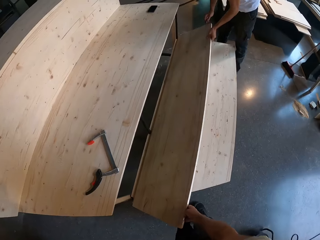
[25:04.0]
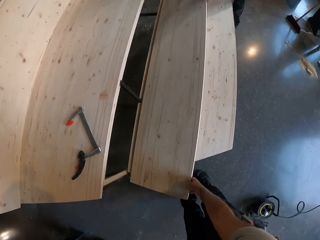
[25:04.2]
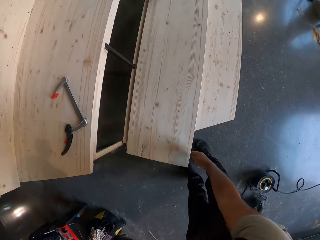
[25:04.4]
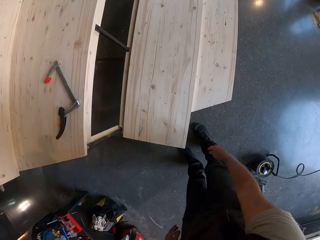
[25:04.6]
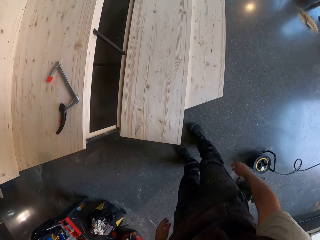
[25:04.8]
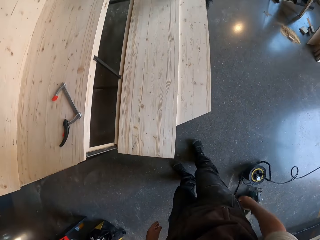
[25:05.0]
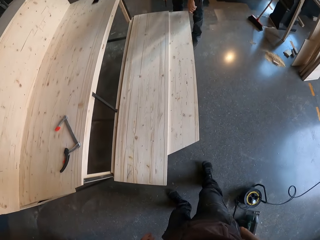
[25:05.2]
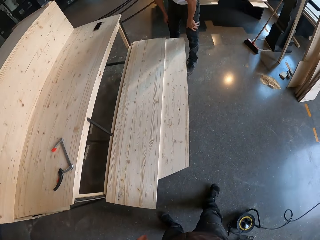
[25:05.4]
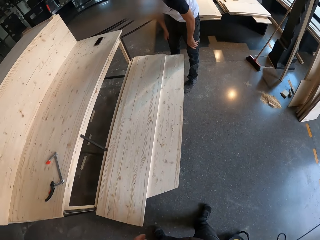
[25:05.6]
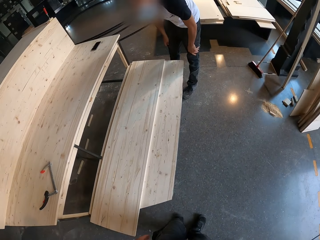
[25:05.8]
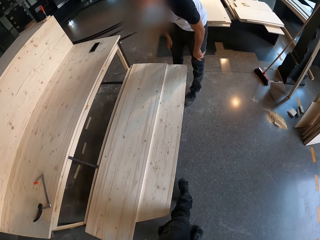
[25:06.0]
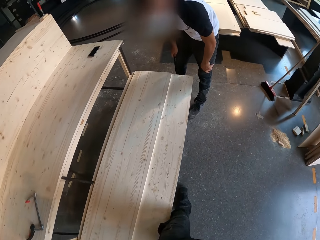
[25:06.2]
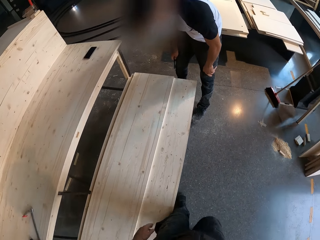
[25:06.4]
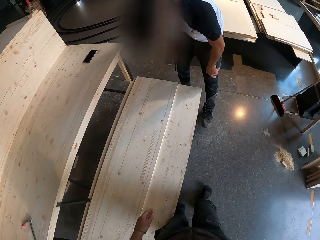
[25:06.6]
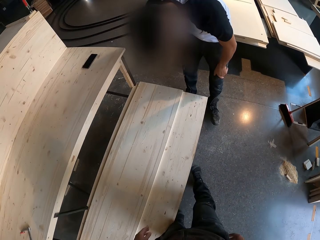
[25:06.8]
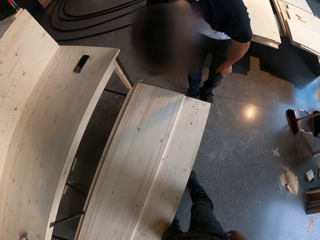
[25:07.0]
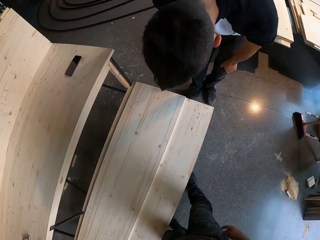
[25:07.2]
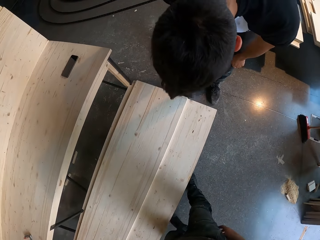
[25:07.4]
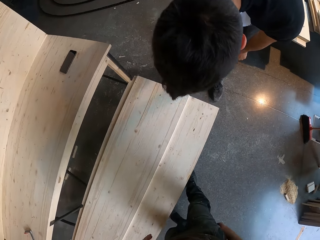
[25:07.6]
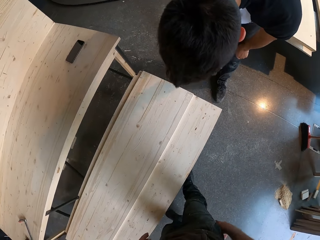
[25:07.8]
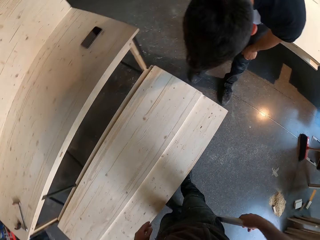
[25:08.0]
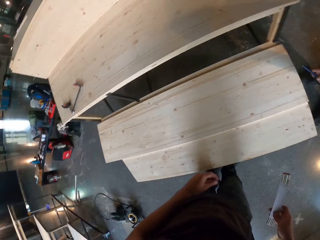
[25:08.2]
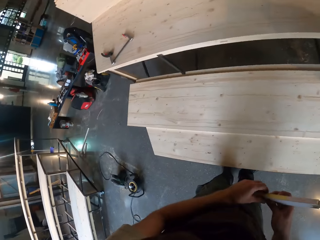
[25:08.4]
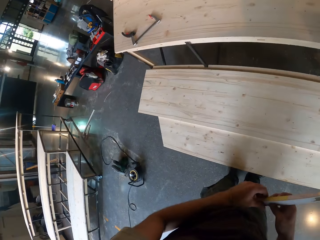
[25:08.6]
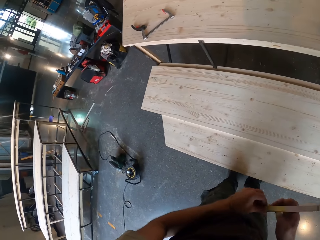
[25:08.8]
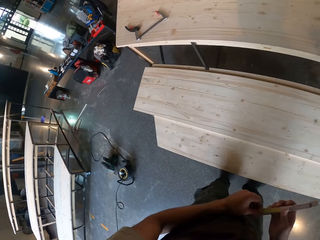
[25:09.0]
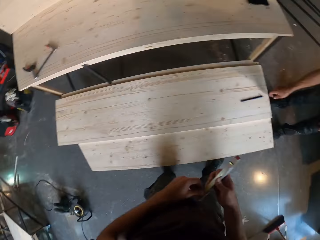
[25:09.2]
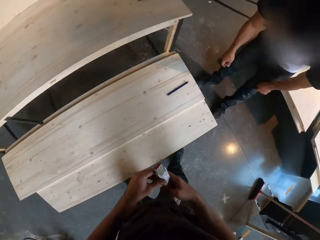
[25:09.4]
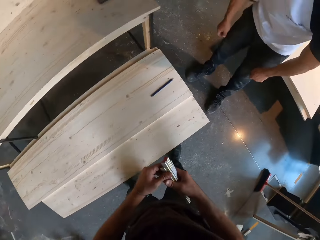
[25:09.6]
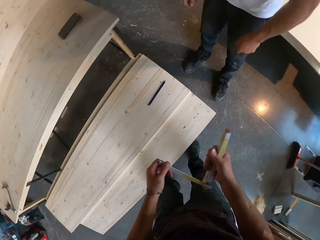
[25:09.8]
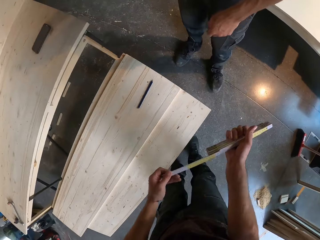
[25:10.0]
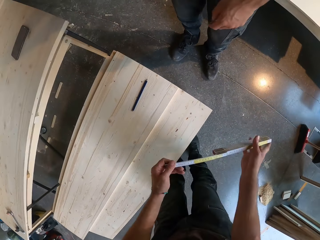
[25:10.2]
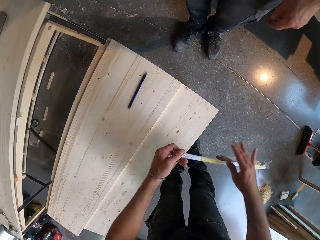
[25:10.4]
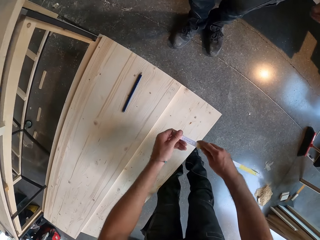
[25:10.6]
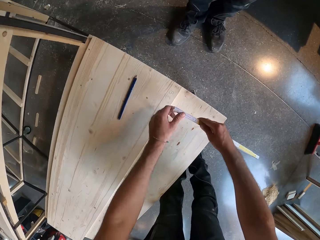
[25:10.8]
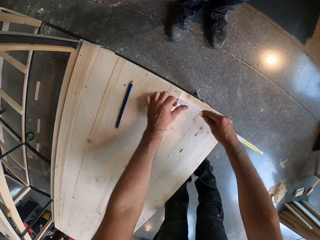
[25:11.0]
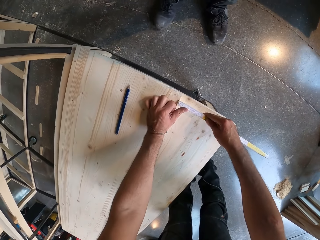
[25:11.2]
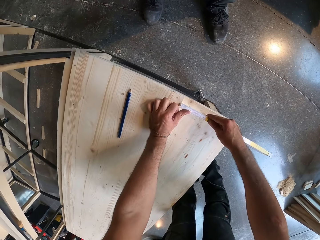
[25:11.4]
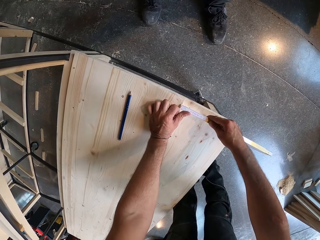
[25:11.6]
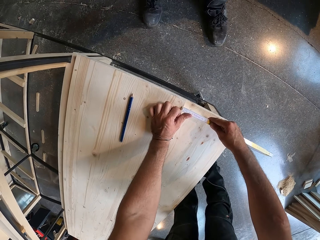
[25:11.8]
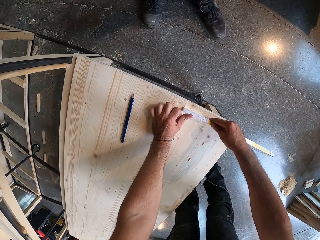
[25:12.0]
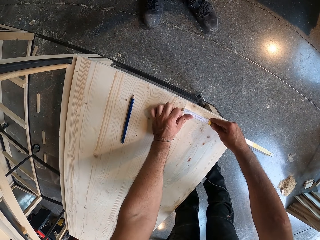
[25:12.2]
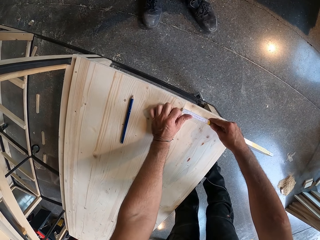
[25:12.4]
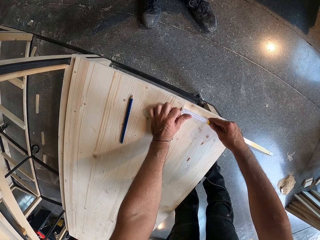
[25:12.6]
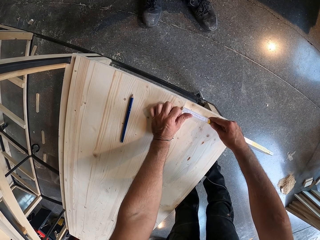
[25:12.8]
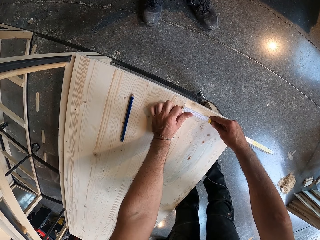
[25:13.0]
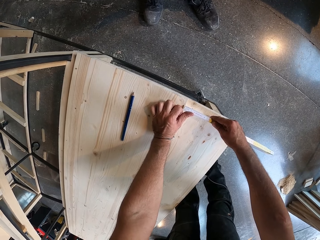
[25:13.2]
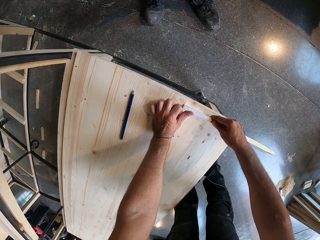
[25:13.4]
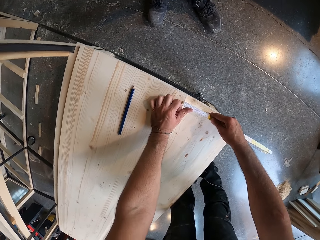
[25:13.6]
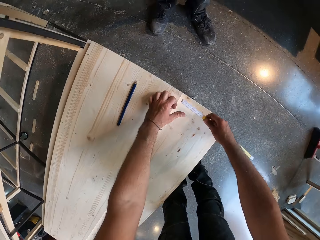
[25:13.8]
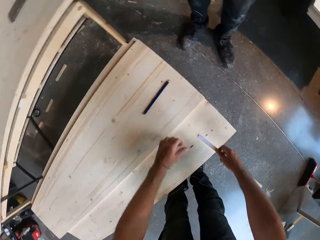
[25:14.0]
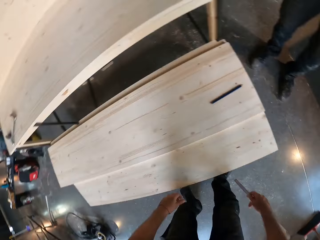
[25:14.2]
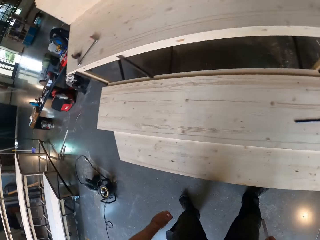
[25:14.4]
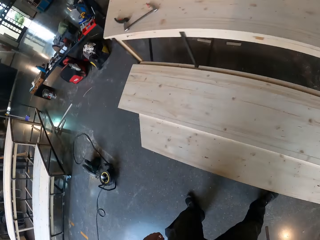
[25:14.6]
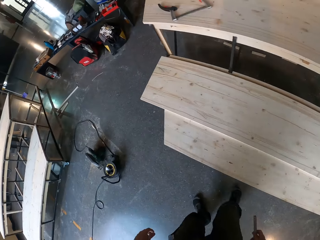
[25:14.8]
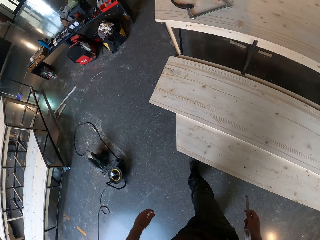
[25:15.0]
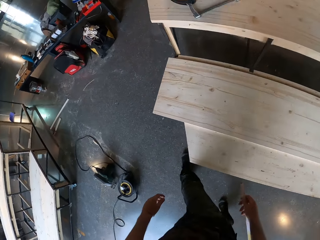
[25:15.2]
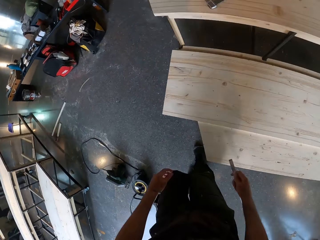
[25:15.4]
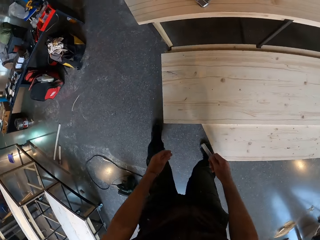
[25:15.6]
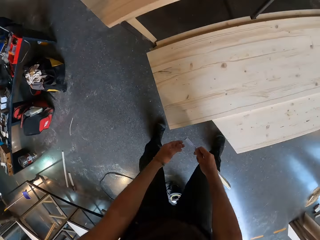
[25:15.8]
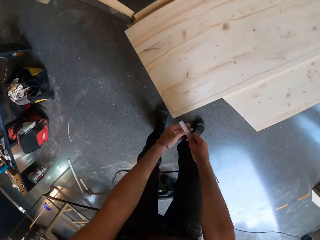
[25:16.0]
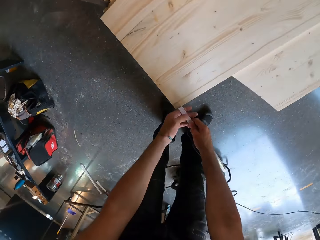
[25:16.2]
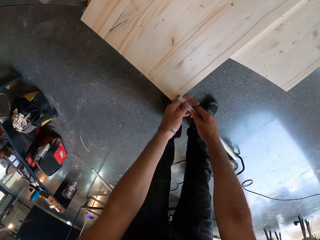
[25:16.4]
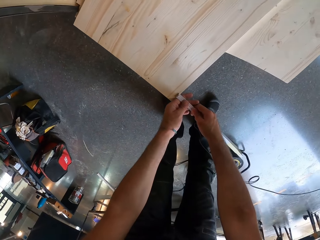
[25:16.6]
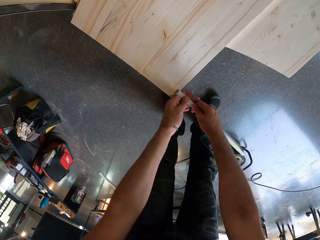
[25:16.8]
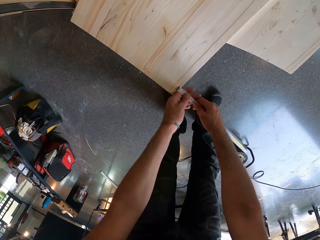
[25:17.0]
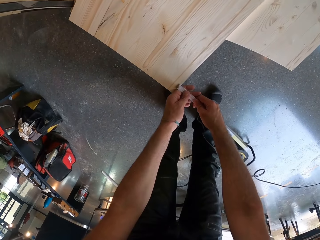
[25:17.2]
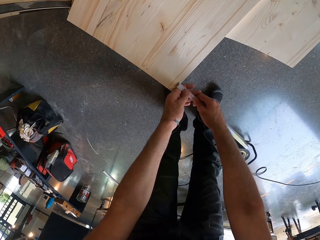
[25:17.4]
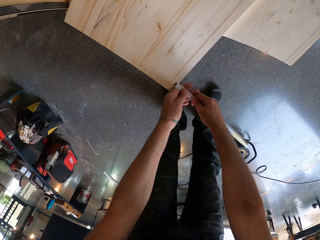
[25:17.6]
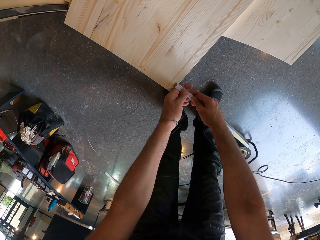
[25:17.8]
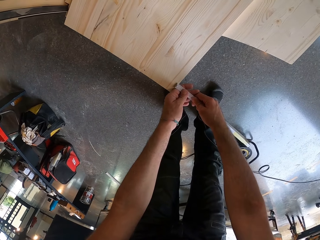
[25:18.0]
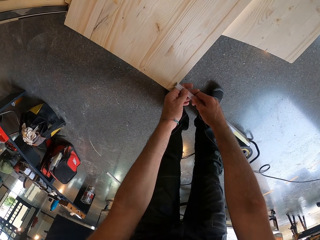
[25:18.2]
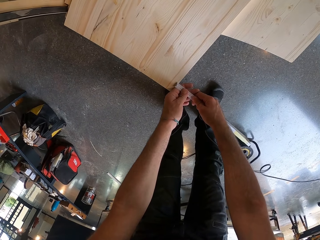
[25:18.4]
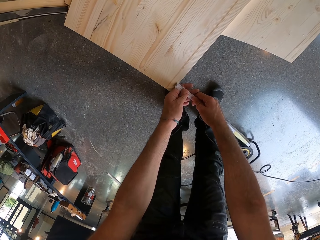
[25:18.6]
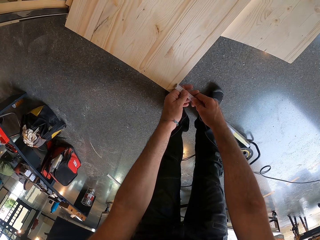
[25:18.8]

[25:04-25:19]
A man adjusts the plank with both his hands. The camera wearer removes the wood from the structure. He walks towards the man. He removes a tape measure or meter rule from his pocket. He holds the meter rule with his right hand. He opens the meter rule with both hands. He flips the tape measure. He places the meter rule on the bench with both hands. He measures the wood with the tape measure. He removes the tape measure from the wood. He places the meter rule on the bench with both hands. He measures the wood with the tape measure.

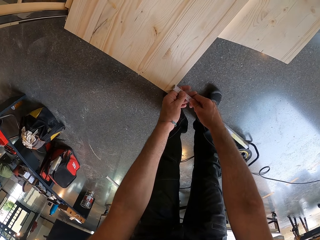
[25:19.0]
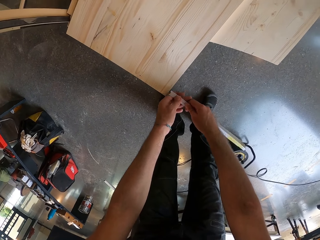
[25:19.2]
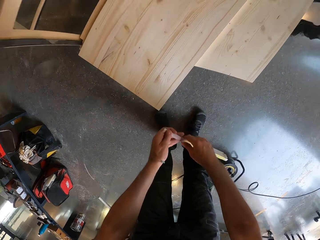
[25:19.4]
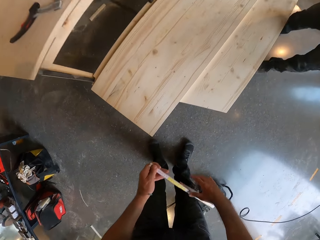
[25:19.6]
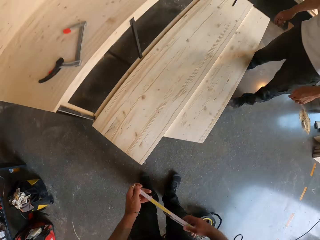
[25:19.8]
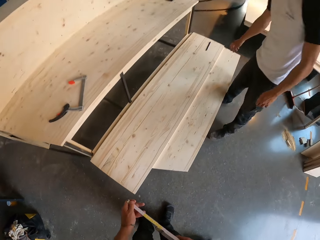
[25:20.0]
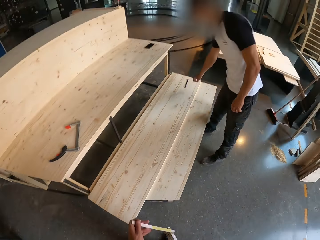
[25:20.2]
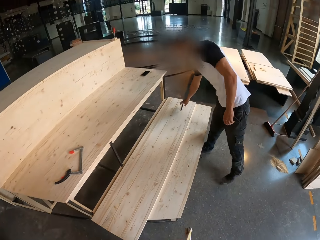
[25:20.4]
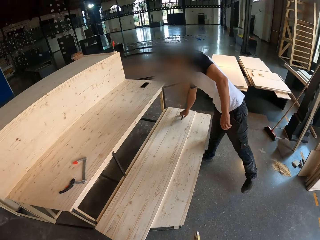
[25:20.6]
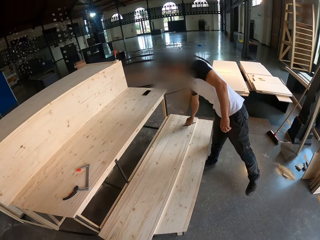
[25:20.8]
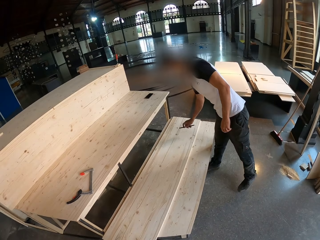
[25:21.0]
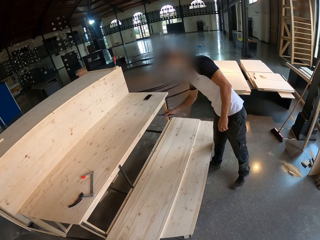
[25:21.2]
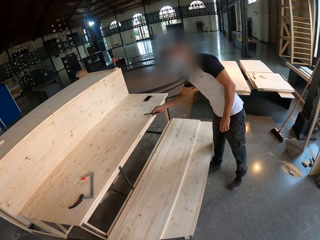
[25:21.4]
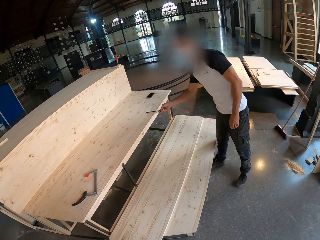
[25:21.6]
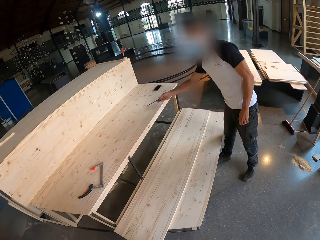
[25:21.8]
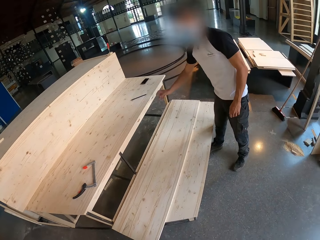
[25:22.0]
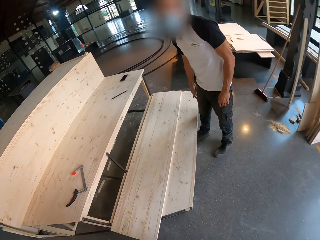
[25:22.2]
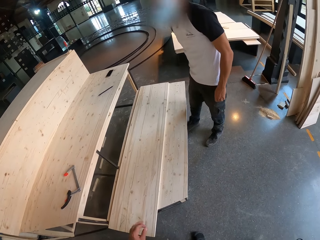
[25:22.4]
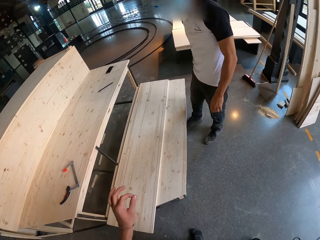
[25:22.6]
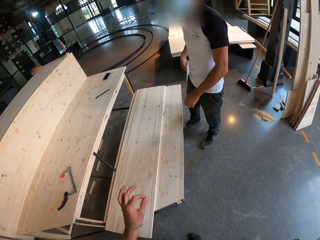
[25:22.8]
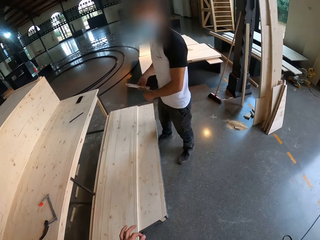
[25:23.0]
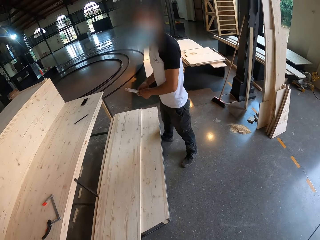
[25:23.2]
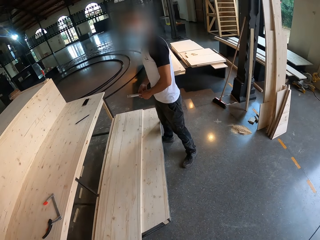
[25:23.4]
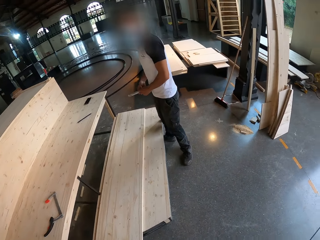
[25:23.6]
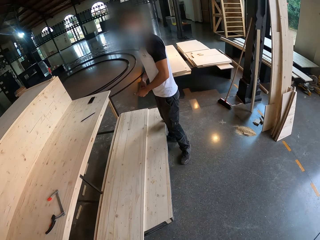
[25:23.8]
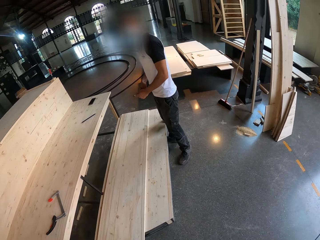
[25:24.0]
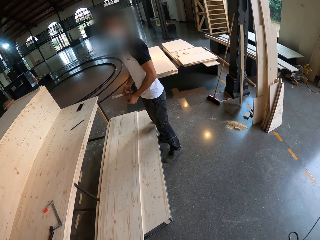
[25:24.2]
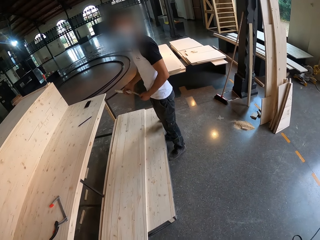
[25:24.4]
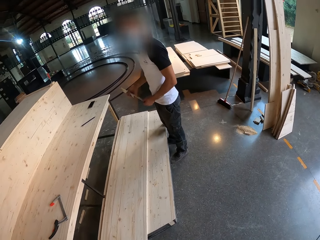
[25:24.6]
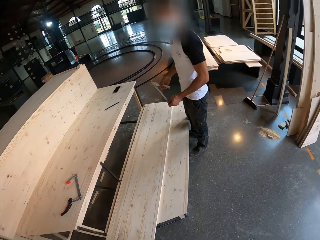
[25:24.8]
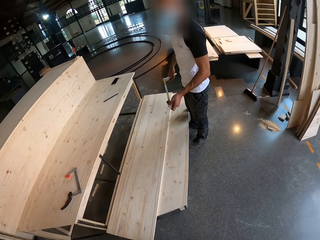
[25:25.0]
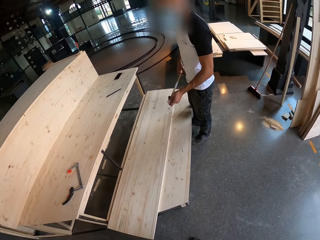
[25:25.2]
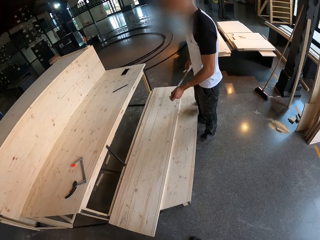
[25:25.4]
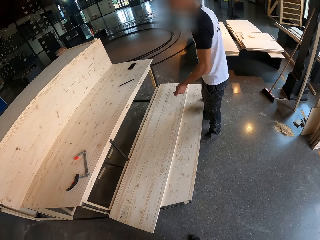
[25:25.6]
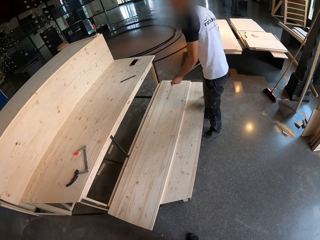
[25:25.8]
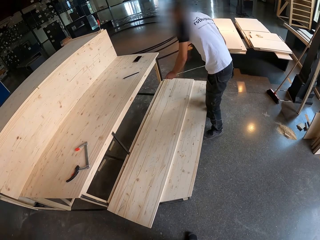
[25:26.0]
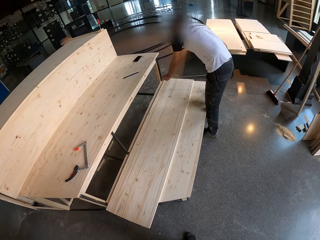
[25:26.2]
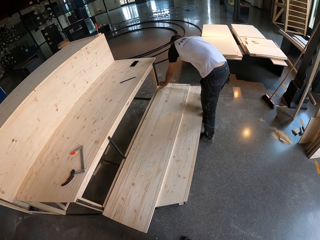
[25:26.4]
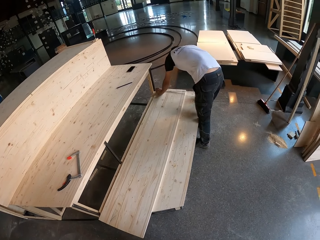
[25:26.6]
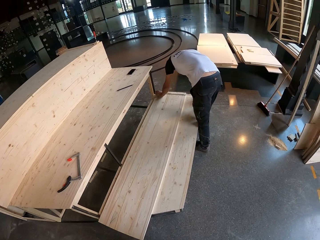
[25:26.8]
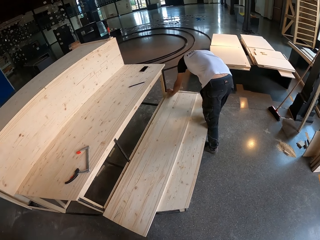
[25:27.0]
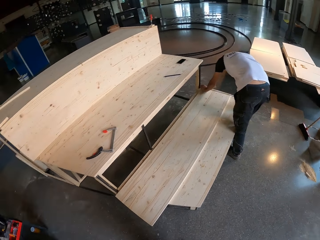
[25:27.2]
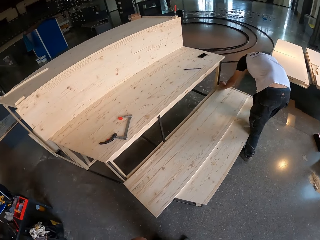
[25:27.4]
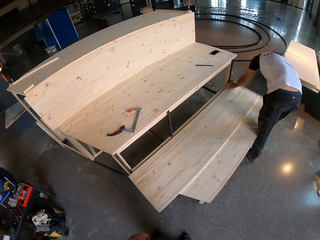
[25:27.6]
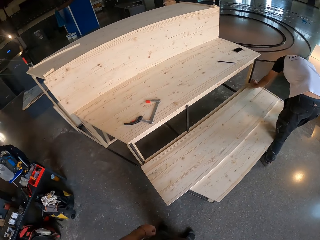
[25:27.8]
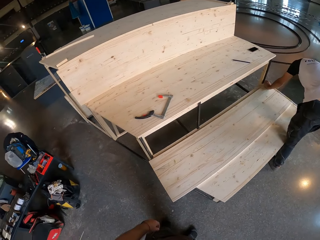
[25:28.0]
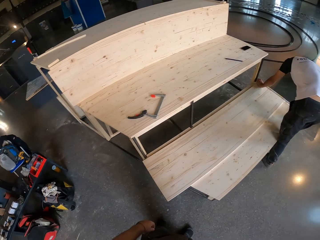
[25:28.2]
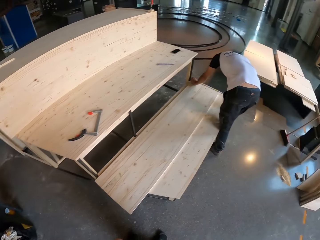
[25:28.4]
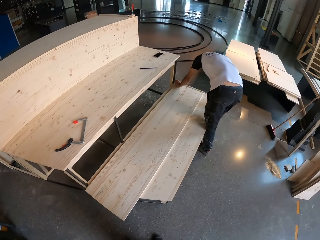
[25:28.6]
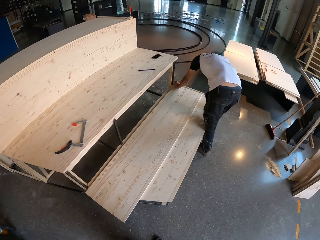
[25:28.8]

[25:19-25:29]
The camera wearer removes the tape measure from the wood. They fold the tape measure. A man picks the pencil from the bench with his left hand. He drops the pencil on the bench with his right hand. The camera wearer gestures at the man. The man picks a tape measure or meter rule from his pocket. He holds the meter rule with his right hand. He opens the meter rule with both hands. He places the meter rule on the bench with both hands. He measures the wood.
